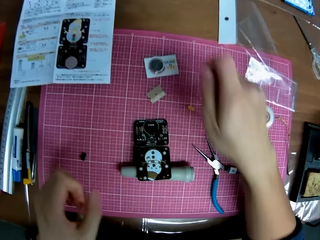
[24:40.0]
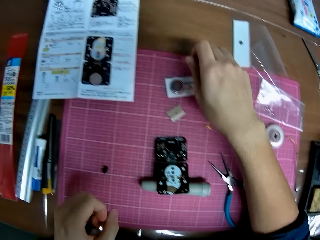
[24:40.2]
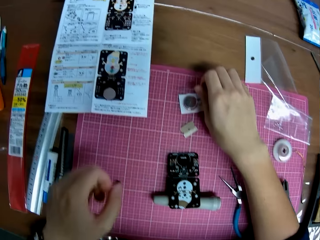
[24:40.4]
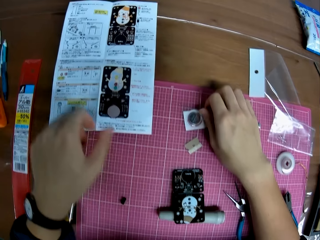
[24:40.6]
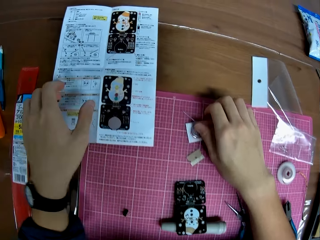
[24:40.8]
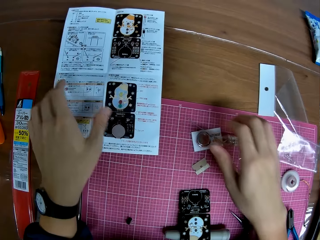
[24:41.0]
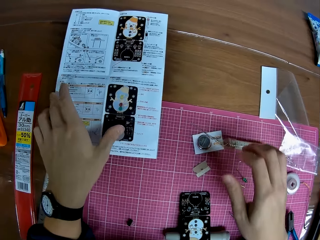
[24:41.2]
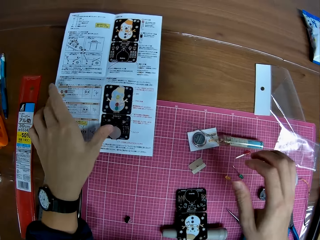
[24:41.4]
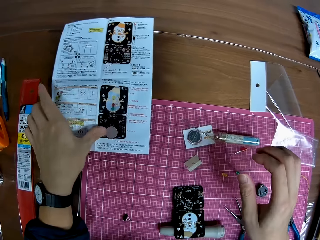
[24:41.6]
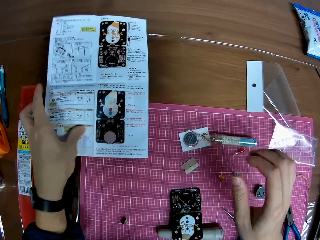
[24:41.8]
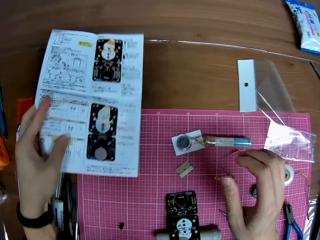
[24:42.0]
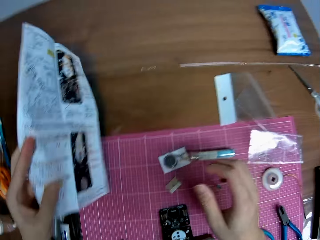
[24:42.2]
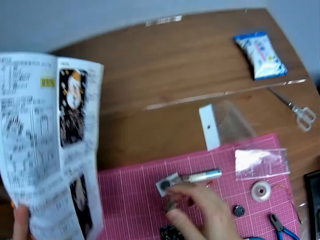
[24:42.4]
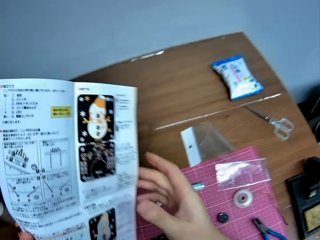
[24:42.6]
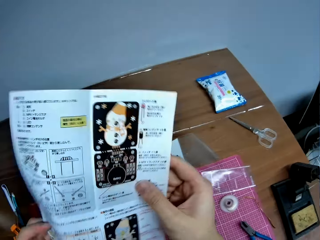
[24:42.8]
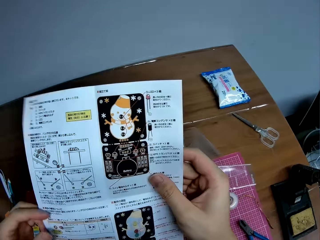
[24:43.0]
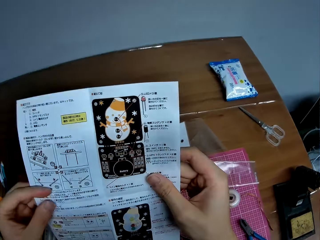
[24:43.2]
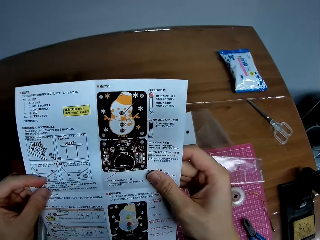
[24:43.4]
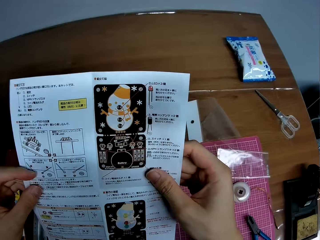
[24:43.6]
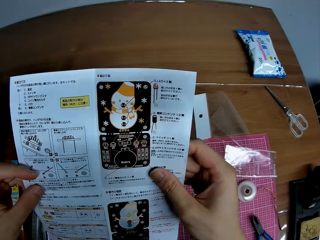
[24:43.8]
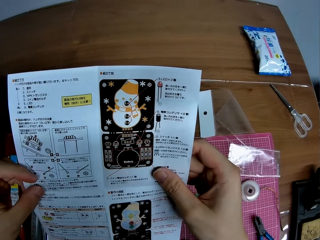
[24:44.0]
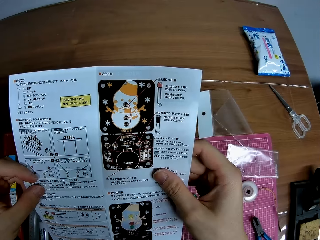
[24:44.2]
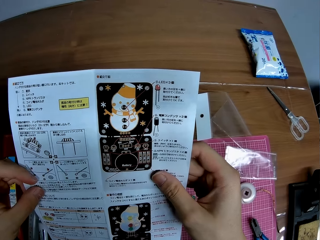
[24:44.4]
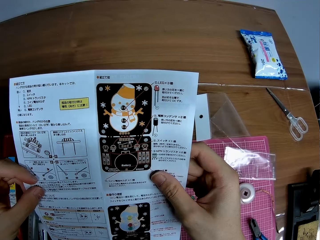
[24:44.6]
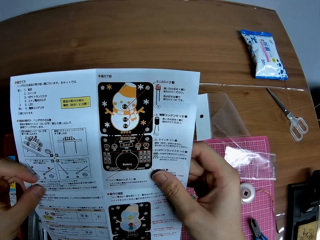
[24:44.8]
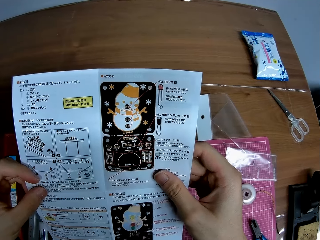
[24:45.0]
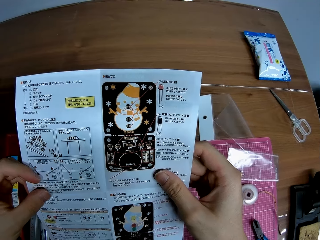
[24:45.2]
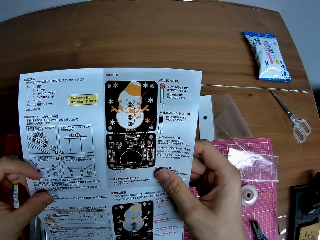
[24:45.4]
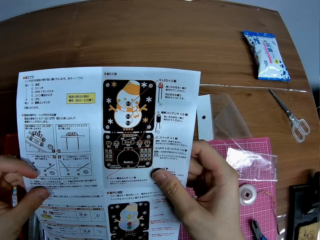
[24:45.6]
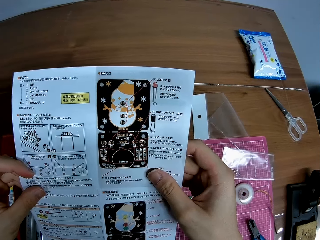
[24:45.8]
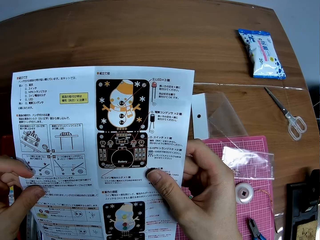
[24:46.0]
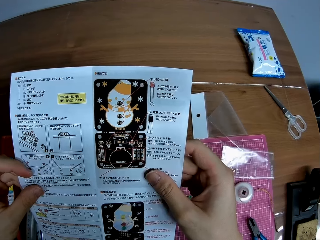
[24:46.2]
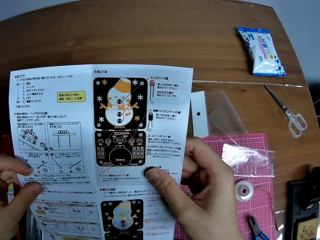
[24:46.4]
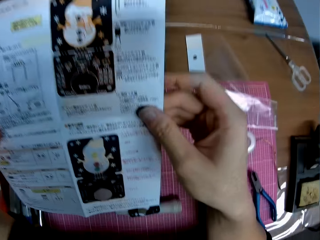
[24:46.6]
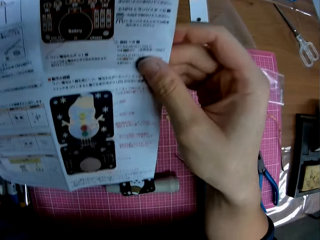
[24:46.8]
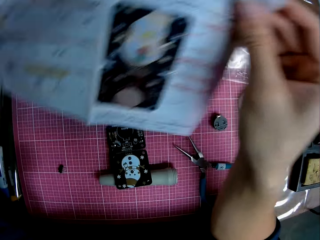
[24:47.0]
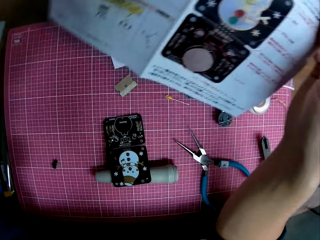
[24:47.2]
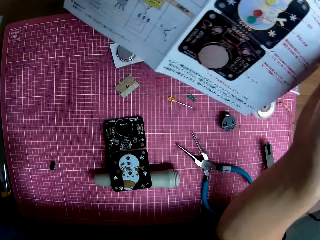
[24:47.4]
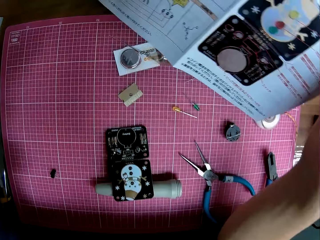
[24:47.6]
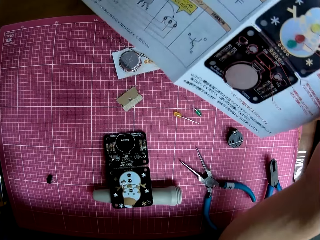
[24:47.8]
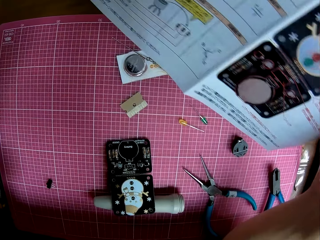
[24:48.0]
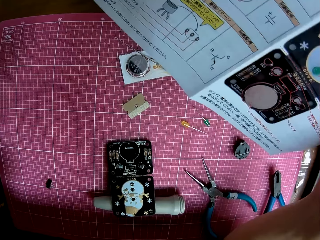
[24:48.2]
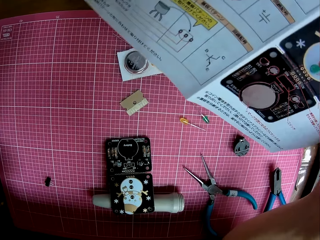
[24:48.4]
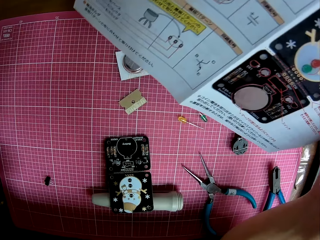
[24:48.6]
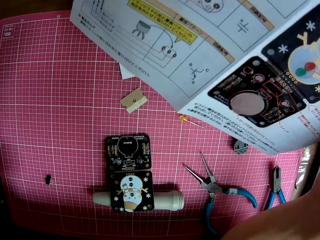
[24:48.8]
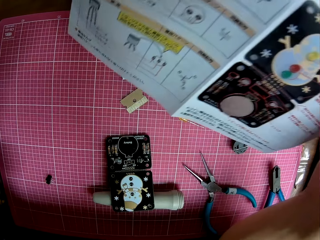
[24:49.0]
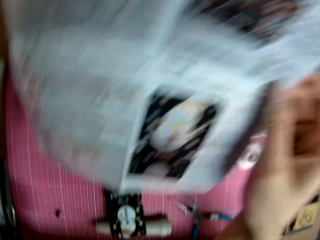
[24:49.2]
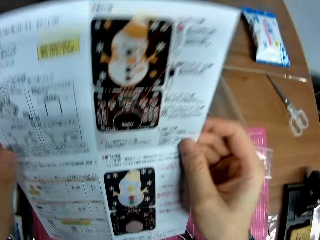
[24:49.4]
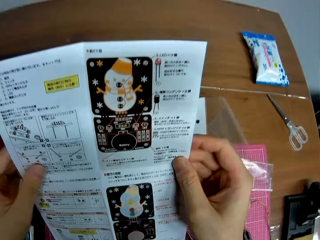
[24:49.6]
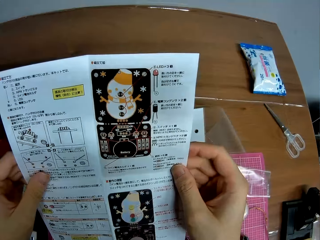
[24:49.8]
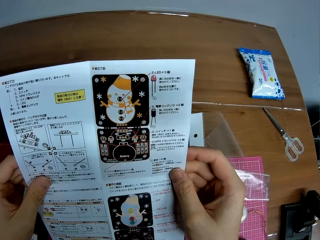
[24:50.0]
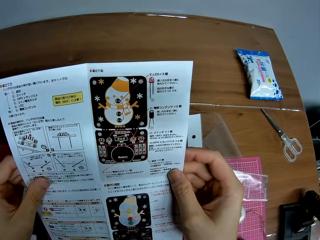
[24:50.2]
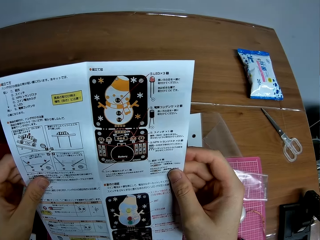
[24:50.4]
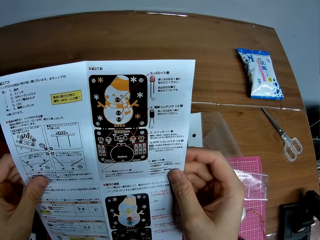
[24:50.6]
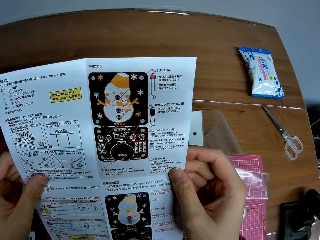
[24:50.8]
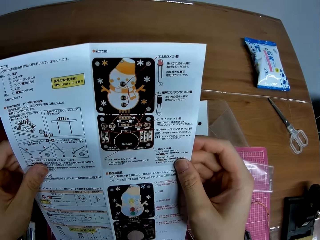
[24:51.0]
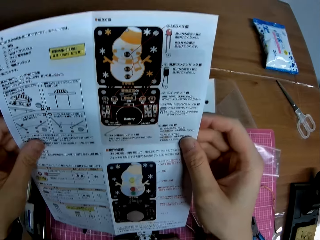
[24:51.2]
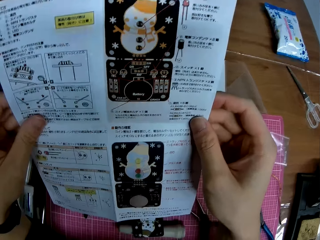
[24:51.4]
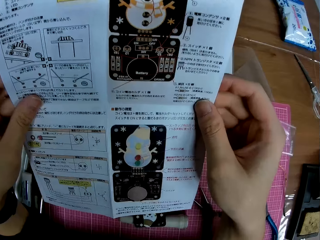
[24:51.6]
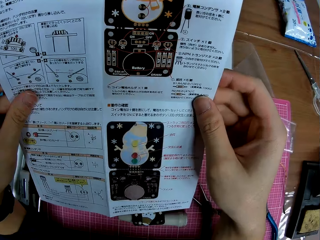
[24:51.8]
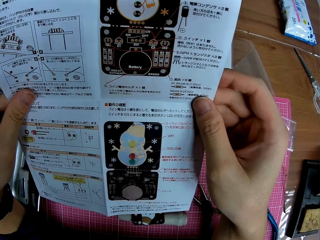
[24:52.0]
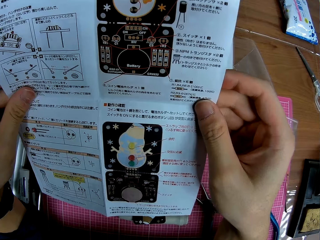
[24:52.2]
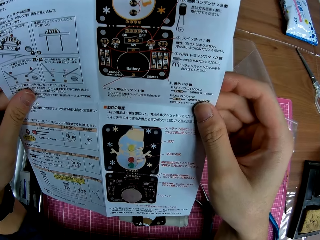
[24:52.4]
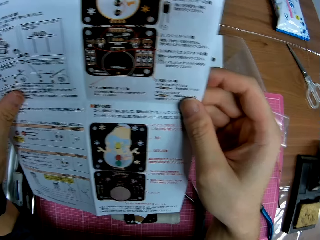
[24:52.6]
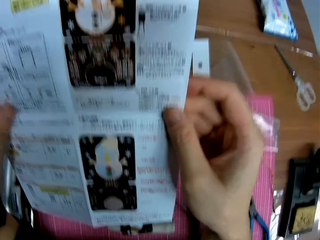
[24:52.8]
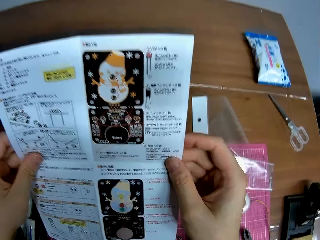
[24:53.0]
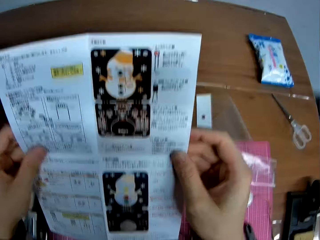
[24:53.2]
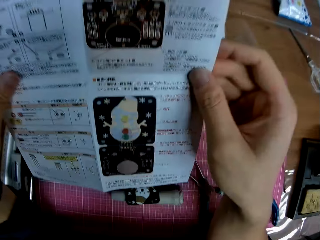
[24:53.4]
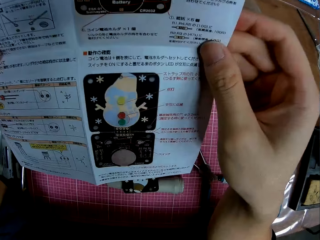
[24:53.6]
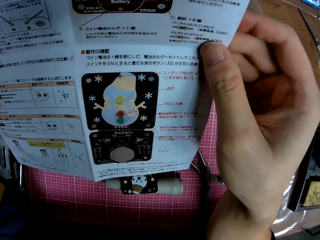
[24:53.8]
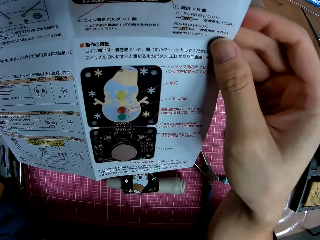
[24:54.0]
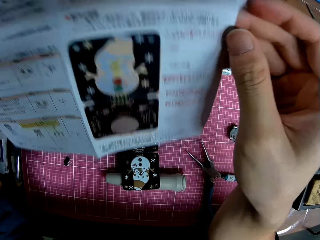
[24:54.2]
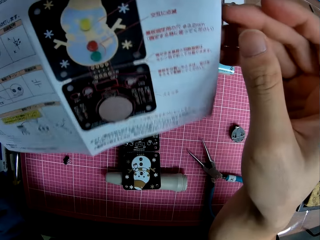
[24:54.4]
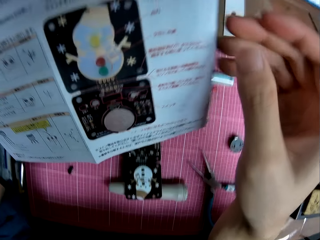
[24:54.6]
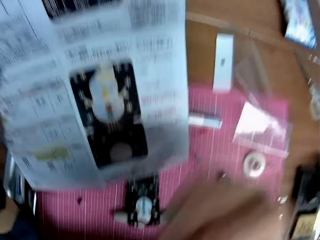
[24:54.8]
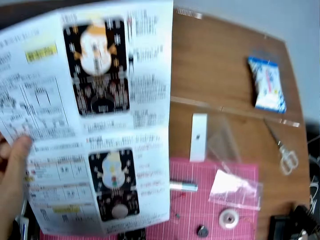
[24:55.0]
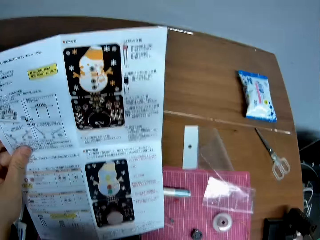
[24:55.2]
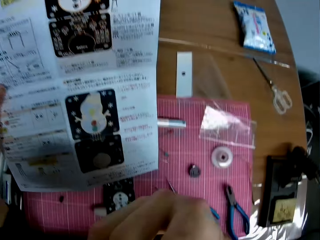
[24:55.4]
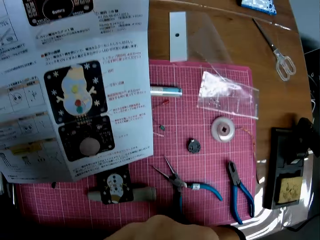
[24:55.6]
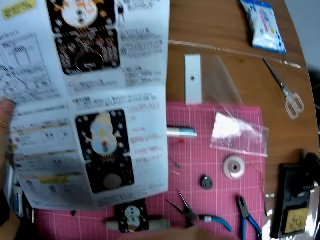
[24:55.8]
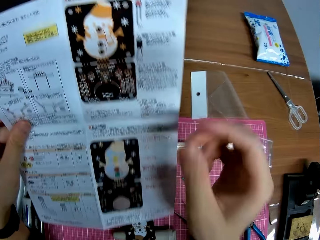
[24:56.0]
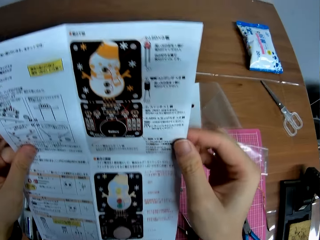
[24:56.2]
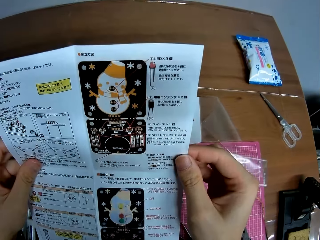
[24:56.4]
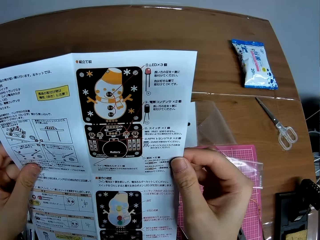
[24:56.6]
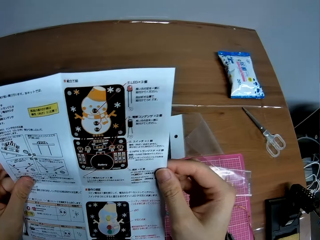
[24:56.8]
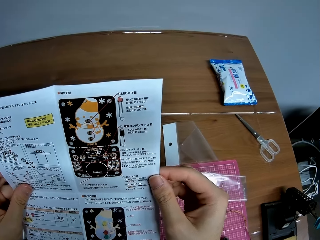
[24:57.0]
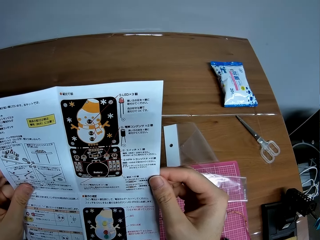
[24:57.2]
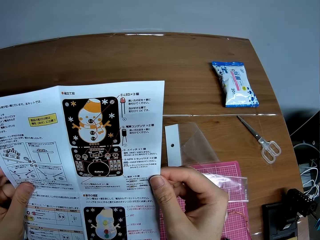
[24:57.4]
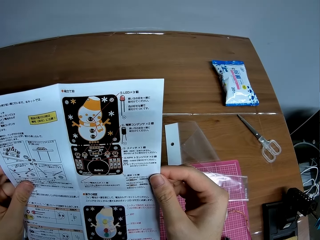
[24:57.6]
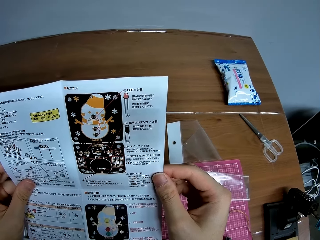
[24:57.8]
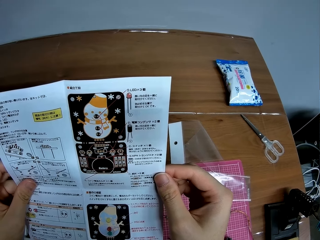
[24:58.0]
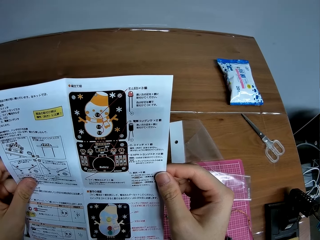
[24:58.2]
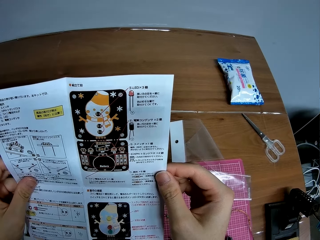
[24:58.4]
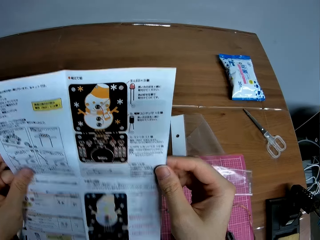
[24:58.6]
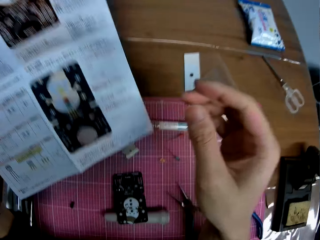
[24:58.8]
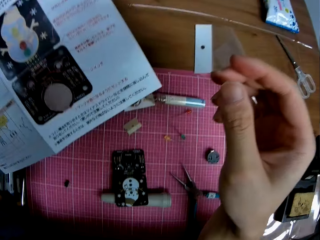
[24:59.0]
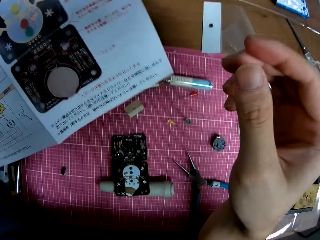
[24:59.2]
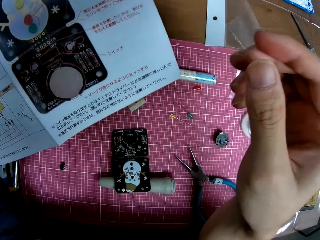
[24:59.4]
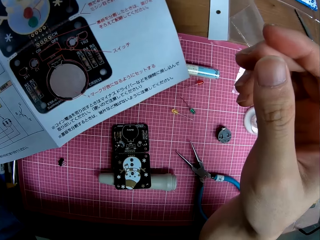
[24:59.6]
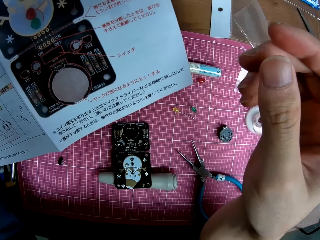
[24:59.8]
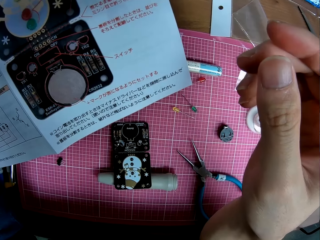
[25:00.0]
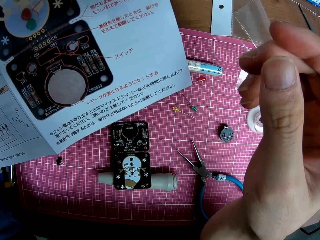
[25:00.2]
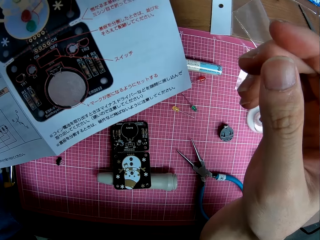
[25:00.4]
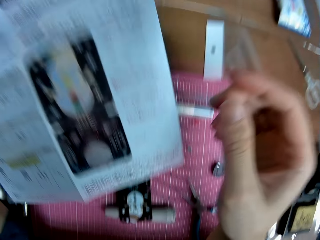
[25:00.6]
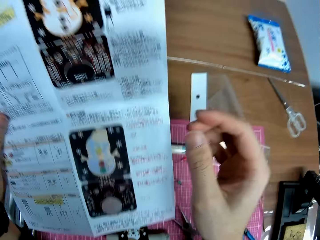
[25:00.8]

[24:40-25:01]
The camera wearer places the soldering wire on the table. They read the sketch placed on the table. They pick up the paper on the table. They look at the motherboard. They read the sketch again. They look at the motherboard again.
